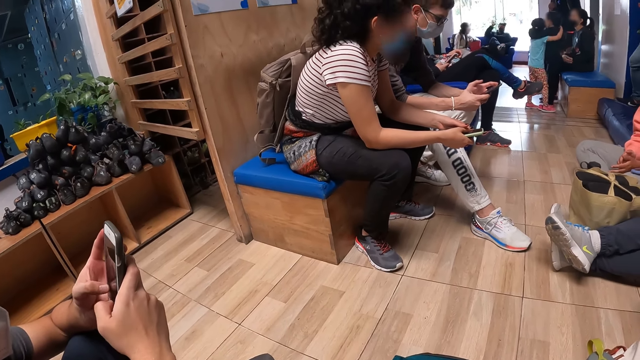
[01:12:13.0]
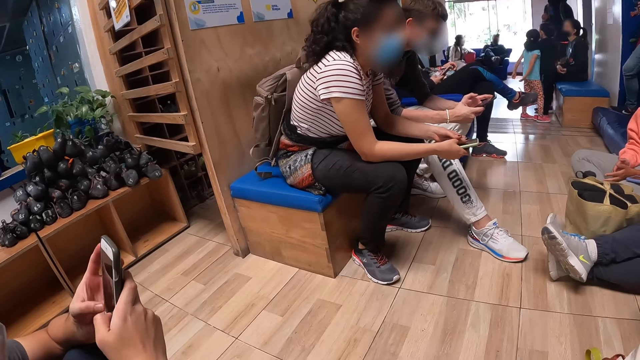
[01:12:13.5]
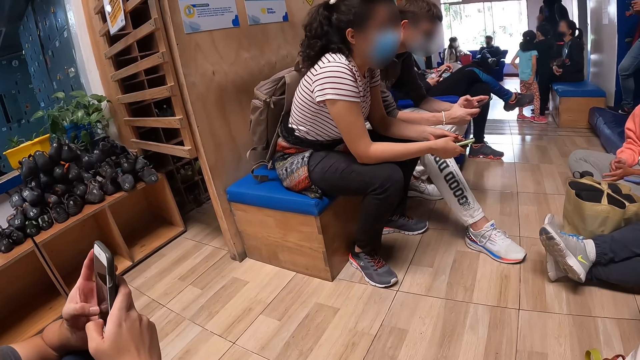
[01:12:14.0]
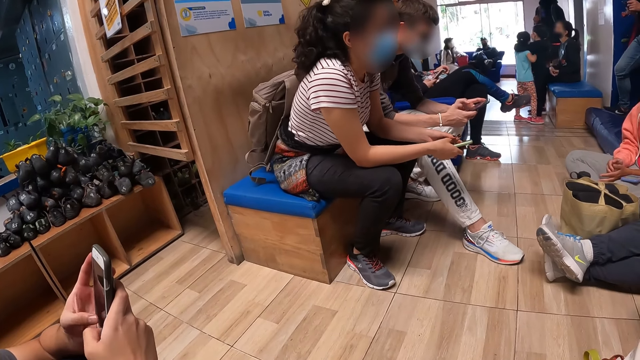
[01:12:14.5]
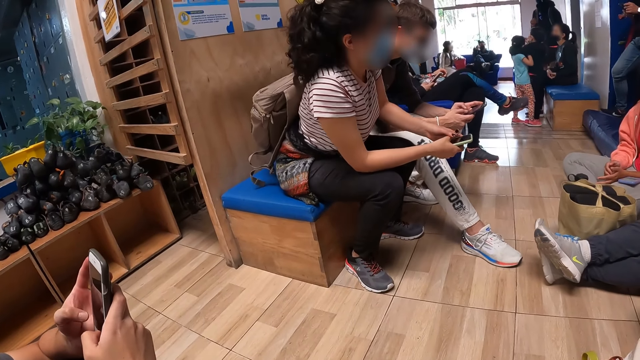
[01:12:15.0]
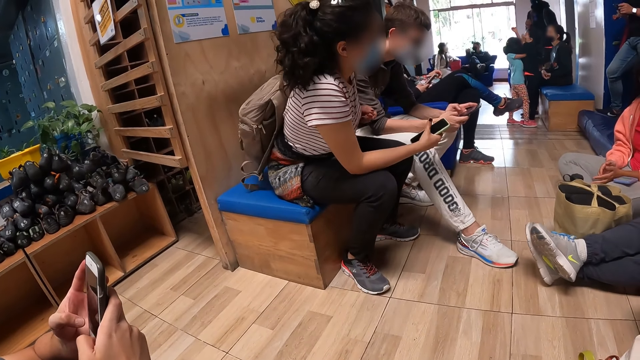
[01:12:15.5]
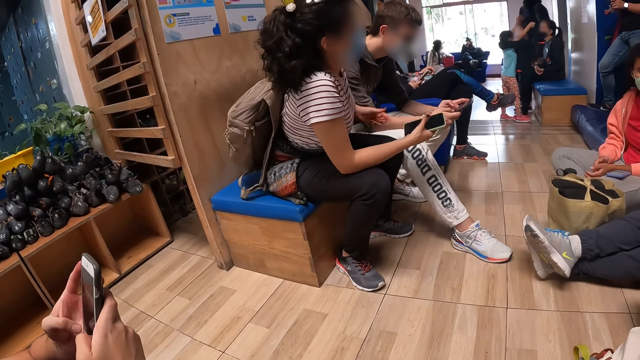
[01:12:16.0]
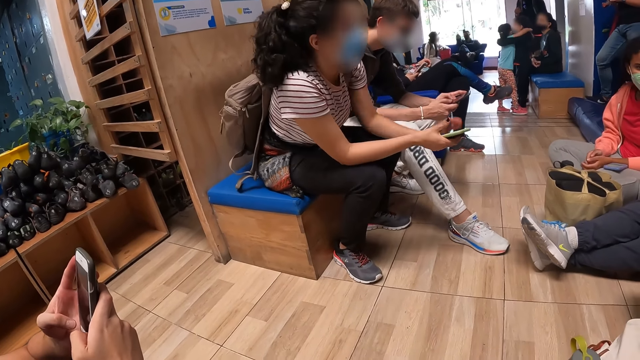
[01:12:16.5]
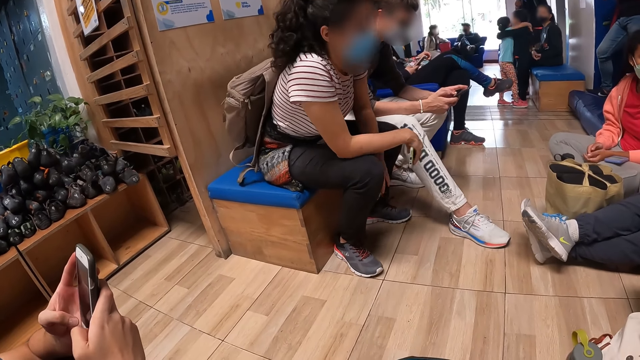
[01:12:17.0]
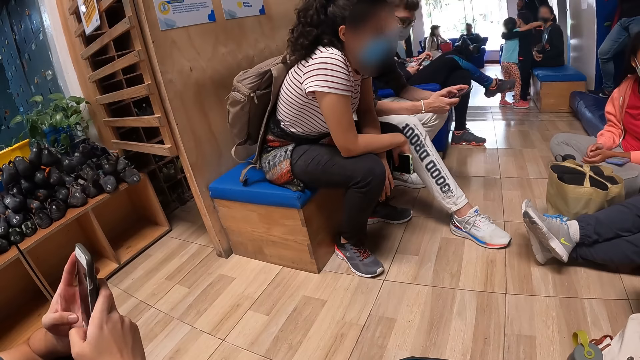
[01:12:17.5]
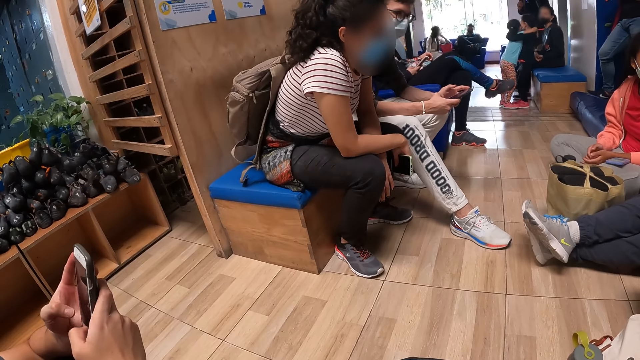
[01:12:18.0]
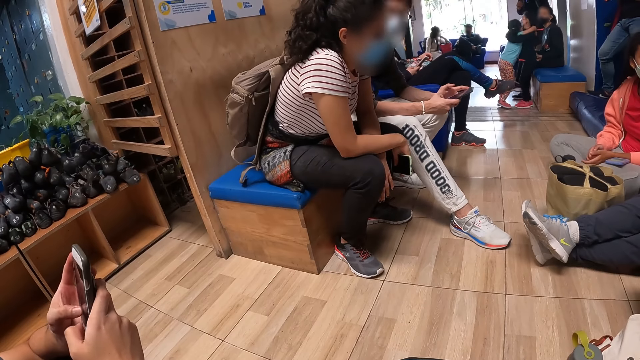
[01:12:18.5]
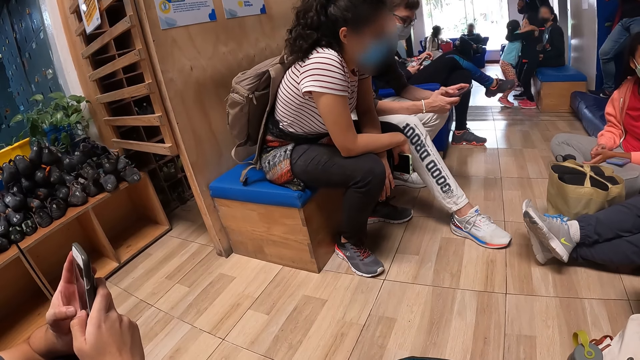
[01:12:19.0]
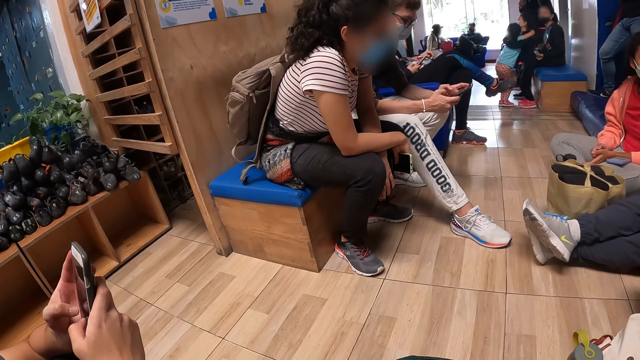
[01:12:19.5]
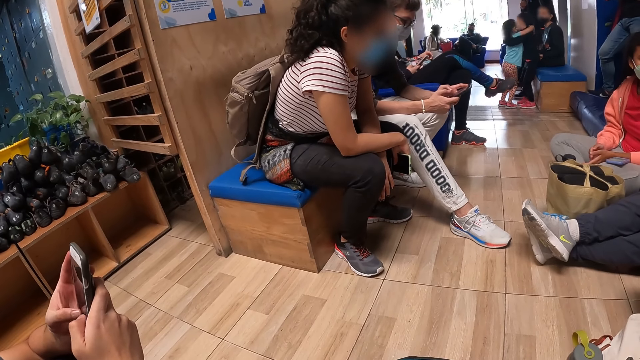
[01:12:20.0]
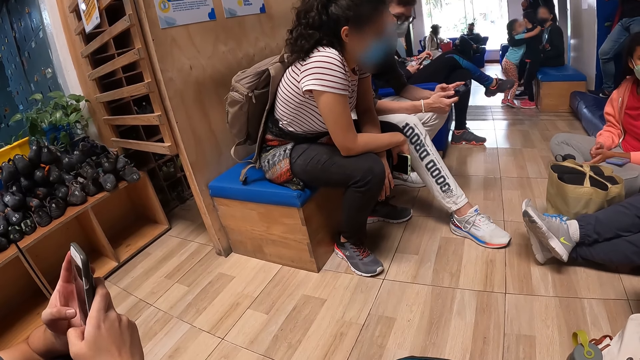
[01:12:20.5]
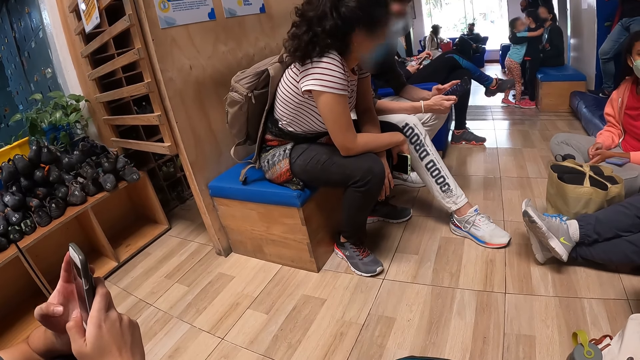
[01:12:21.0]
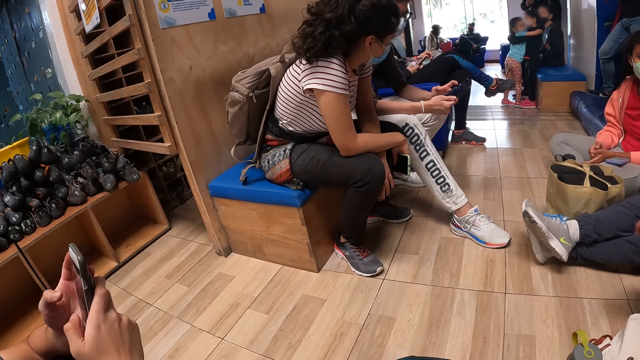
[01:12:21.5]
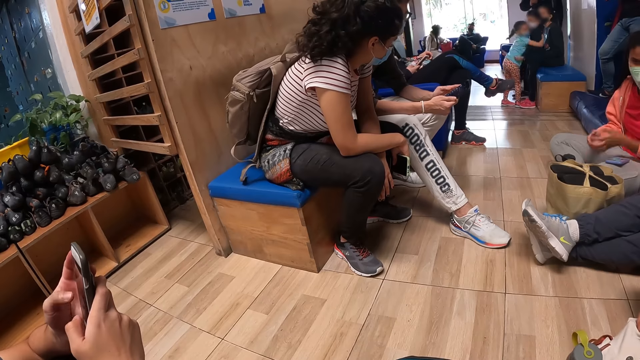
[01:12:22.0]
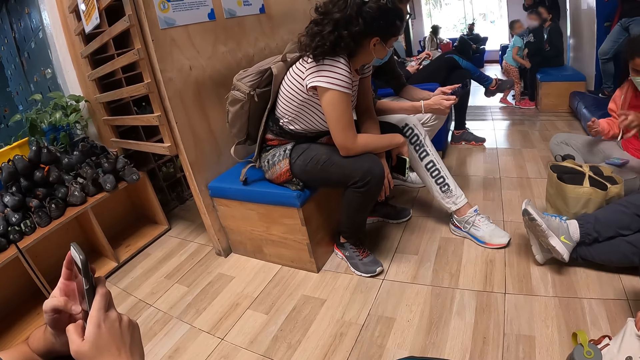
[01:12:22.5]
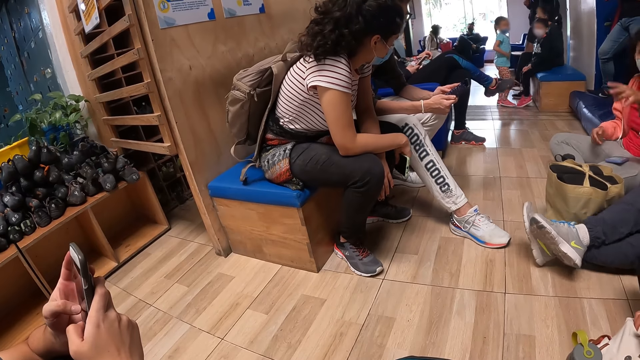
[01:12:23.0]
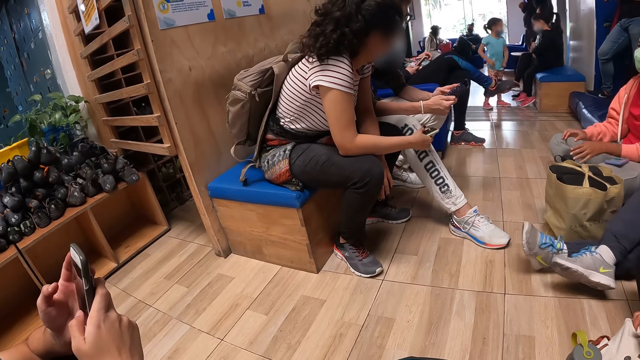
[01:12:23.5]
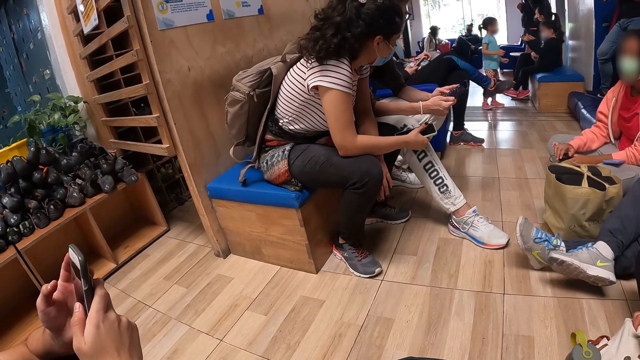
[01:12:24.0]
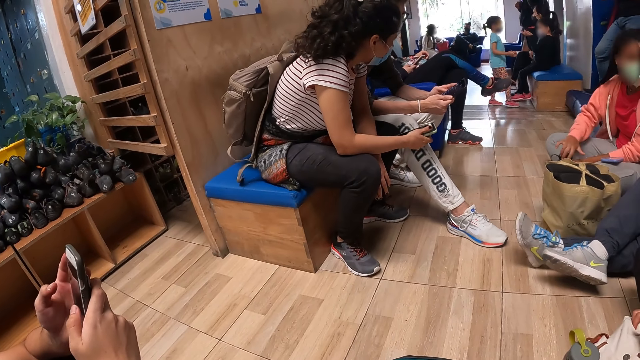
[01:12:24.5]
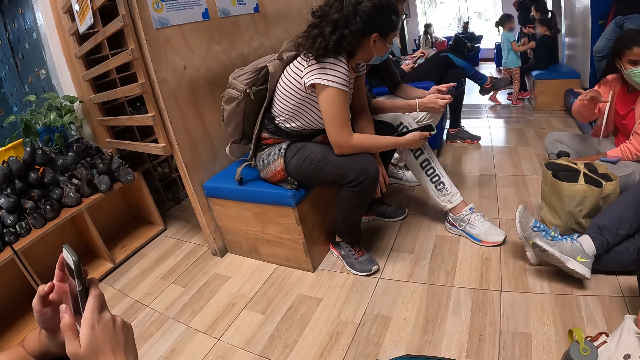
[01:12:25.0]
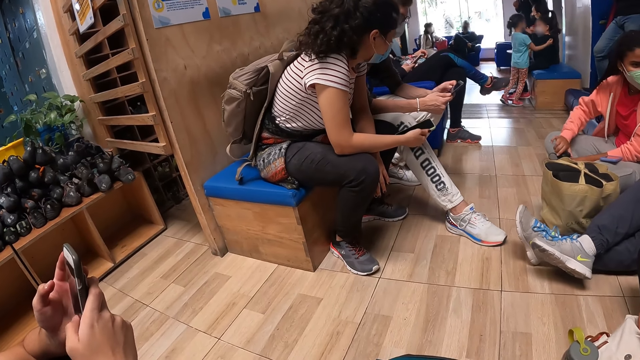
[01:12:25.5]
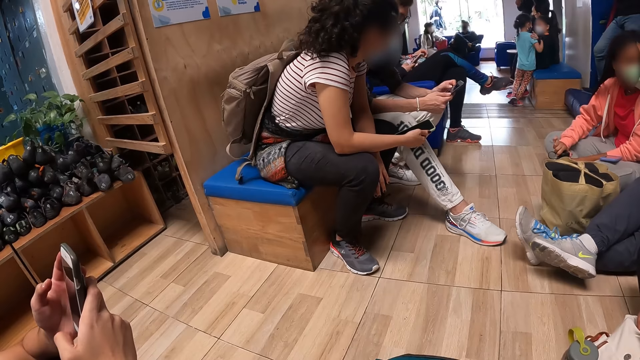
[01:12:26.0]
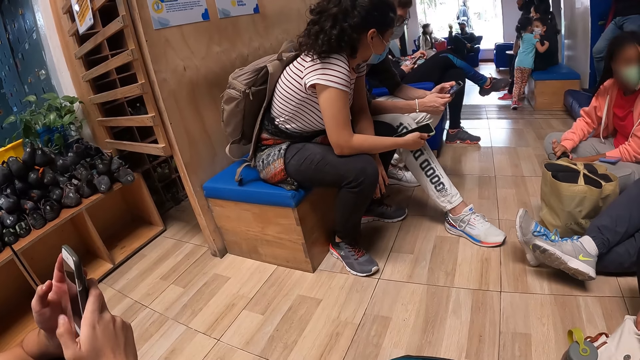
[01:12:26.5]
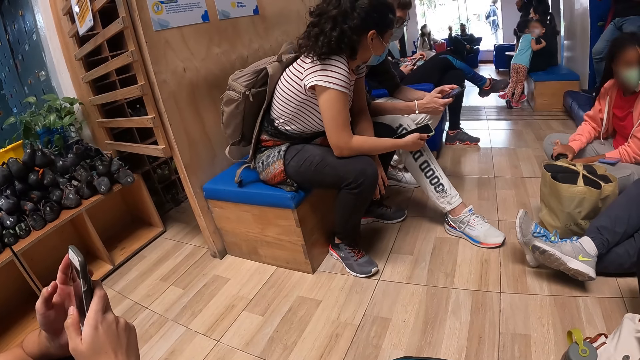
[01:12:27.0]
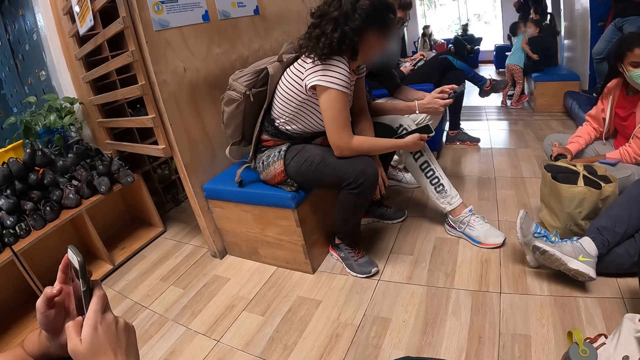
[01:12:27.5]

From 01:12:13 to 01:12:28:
A woman adjusts a bag on her back with her left hand. The woman interacts with a man. Another woman touches a bottle on the floor with both hands.

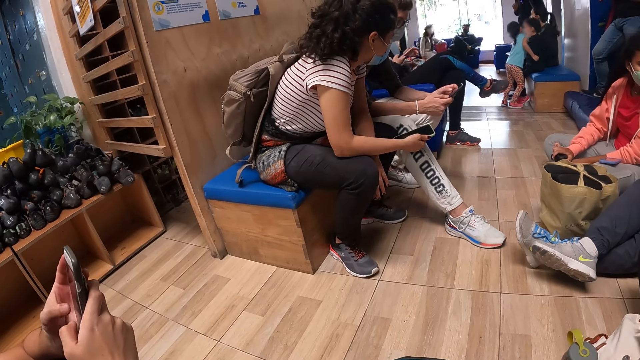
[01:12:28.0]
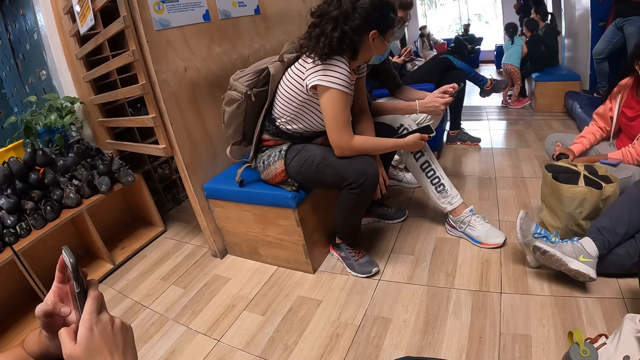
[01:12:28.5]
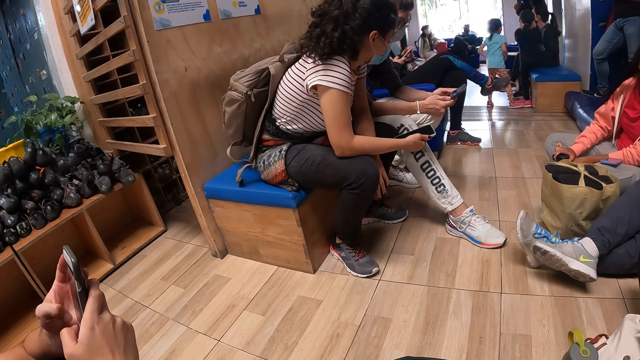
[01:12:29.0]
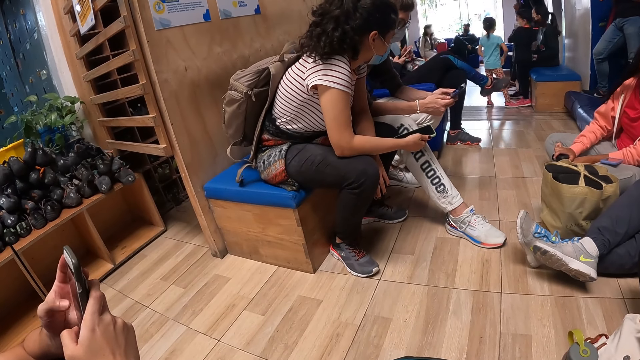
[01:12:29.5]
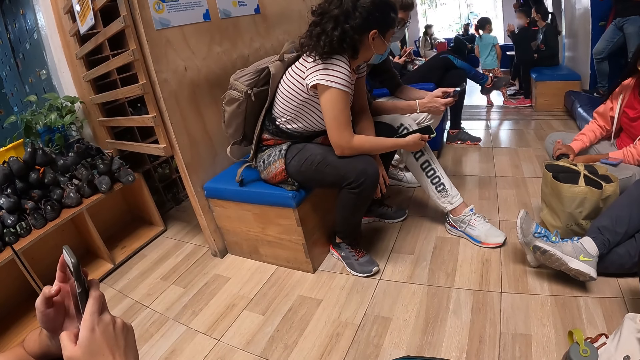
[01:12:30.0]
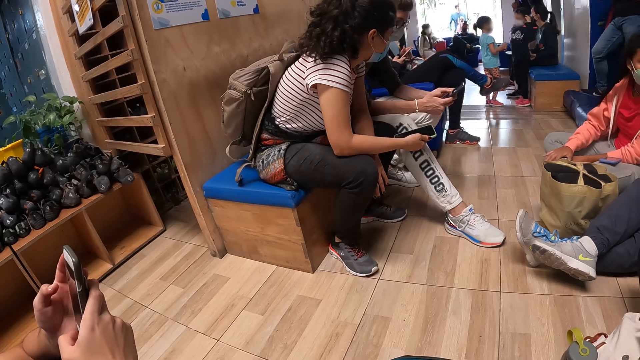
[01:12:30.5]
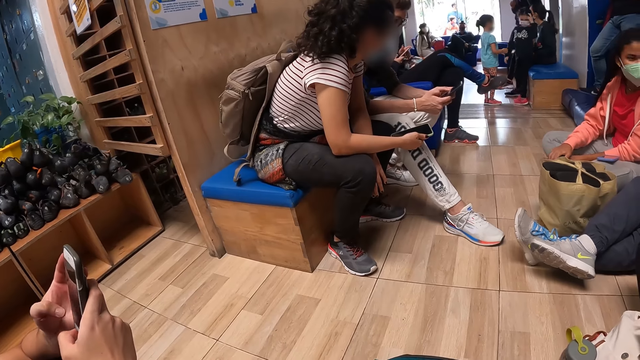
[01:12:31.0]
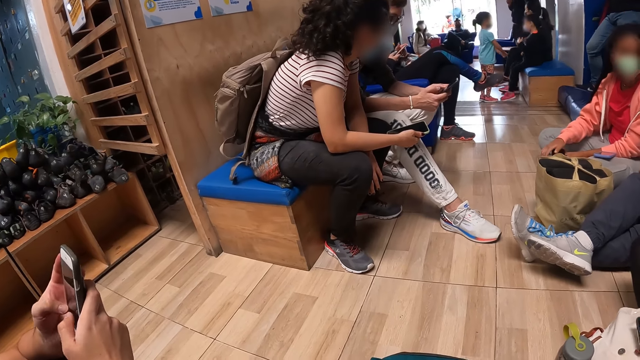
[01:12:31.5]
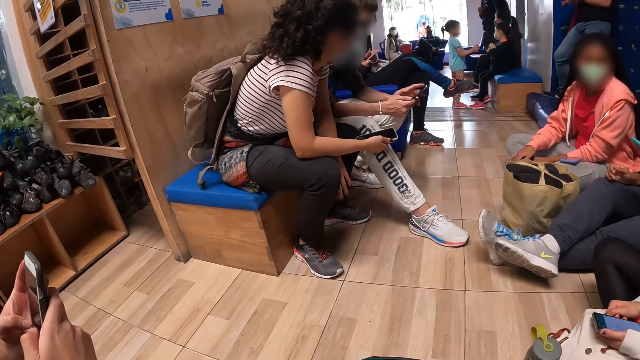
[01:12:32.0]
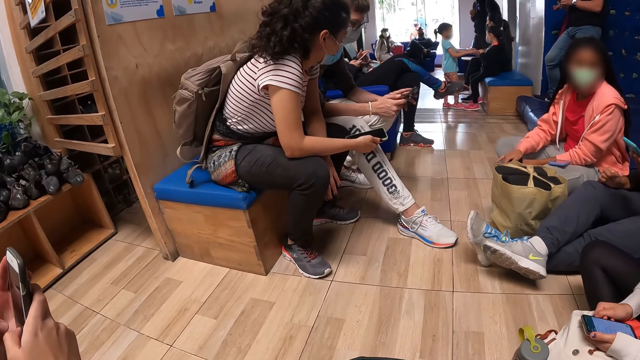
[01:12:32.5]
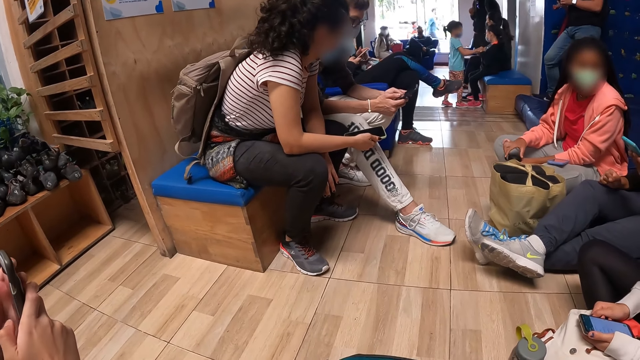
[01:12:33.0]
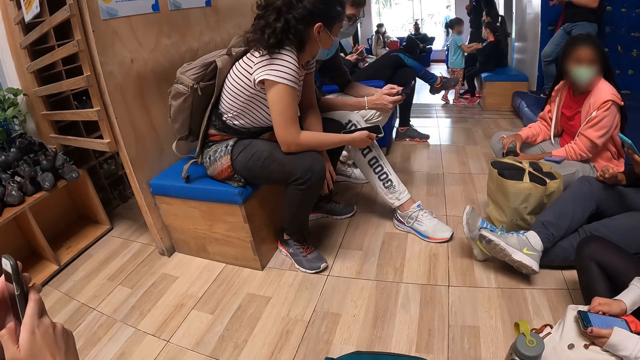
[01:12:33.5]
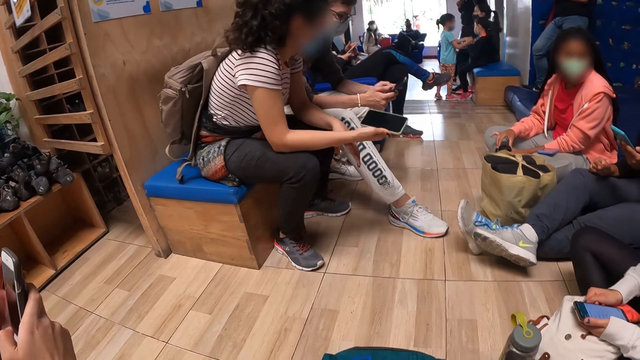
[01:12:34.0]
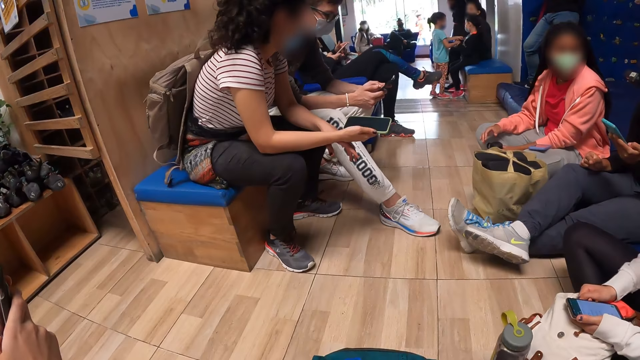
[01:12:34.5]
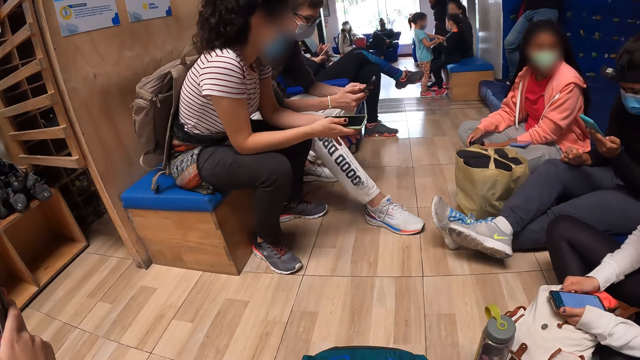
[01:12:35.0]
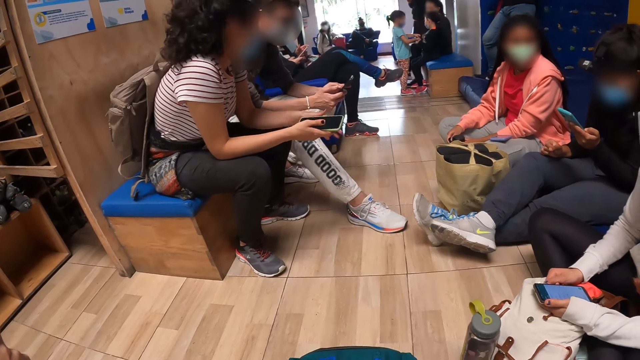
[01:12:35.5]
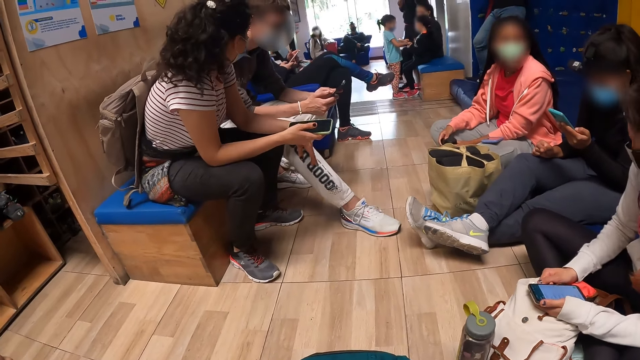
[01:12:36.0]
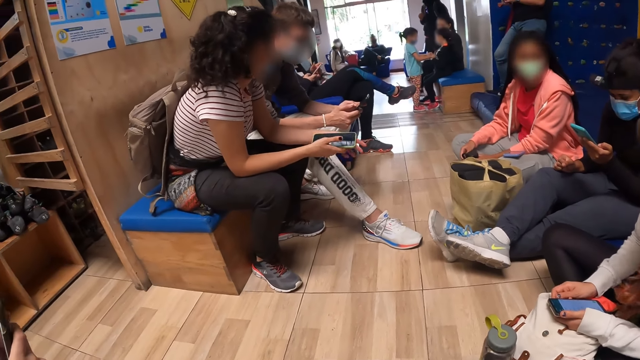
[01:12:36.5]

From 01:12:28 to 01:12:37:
The camera wearer looks around. A person holds a phone. A woman operates a mobile phone with both hands. Another woman operates a mobile phone with her left hand. Another woman touches a man's leg with her left hand.
